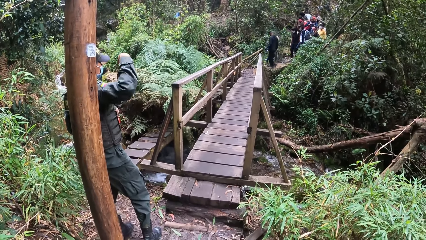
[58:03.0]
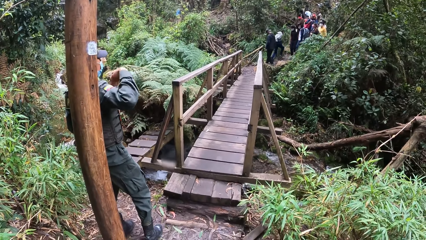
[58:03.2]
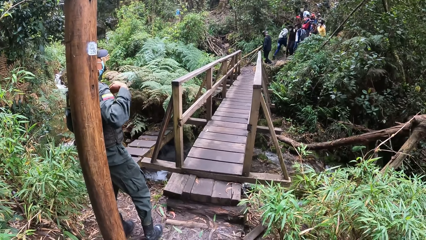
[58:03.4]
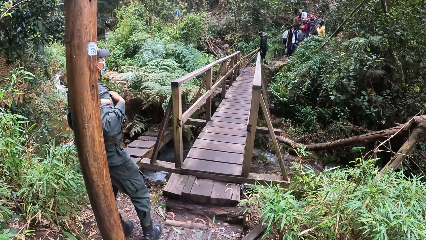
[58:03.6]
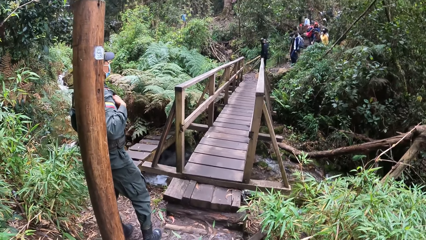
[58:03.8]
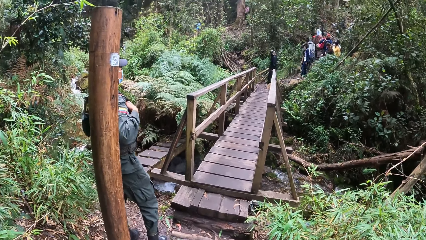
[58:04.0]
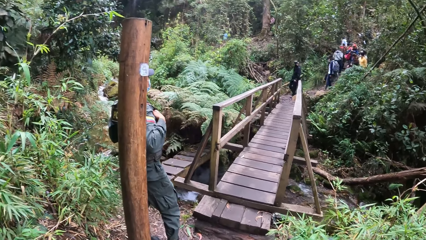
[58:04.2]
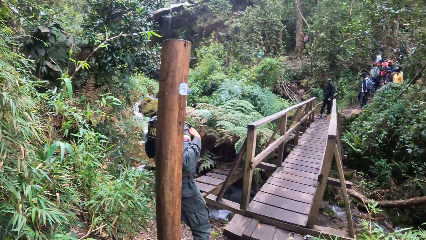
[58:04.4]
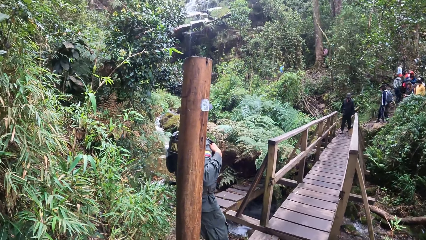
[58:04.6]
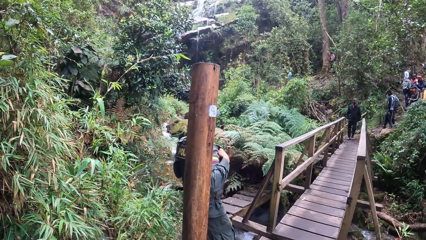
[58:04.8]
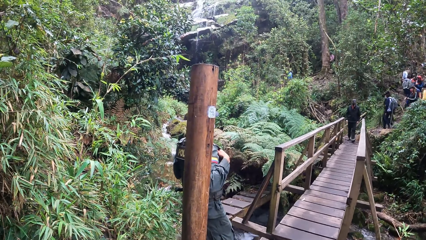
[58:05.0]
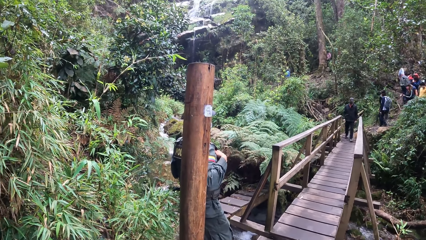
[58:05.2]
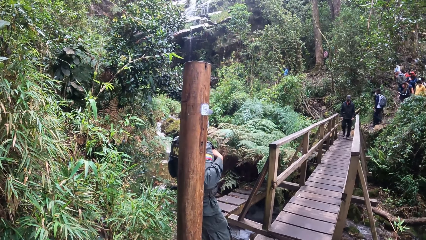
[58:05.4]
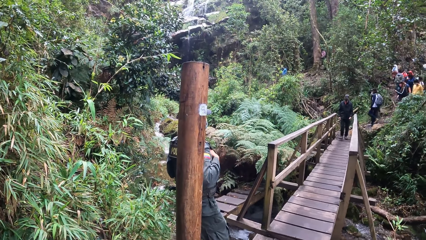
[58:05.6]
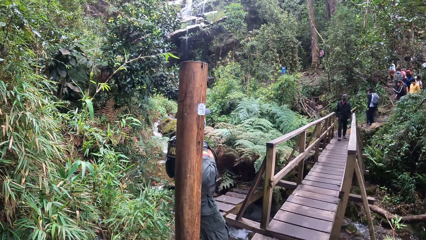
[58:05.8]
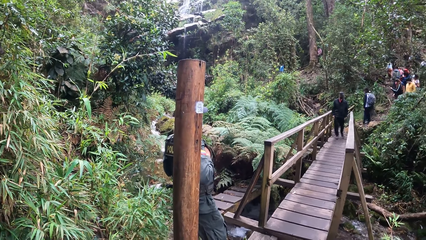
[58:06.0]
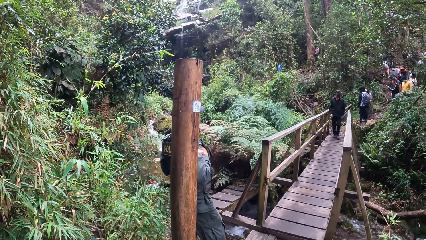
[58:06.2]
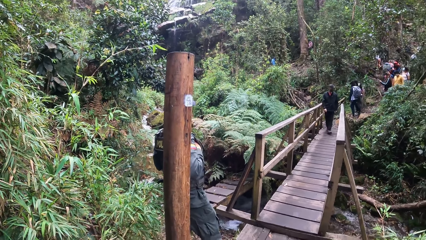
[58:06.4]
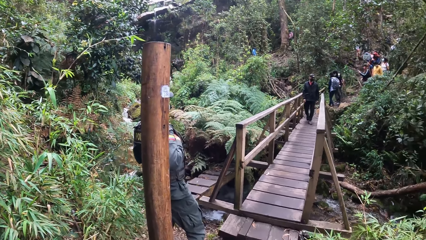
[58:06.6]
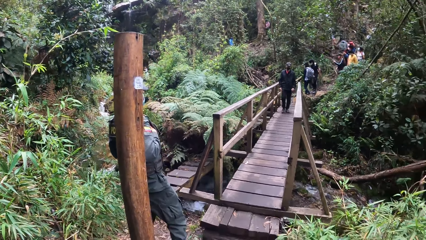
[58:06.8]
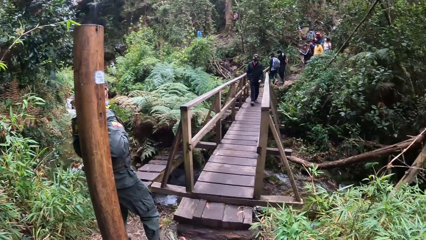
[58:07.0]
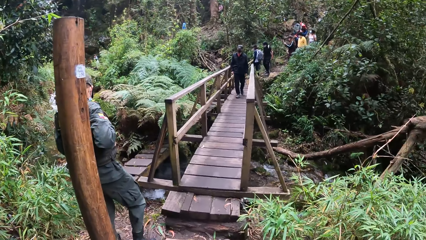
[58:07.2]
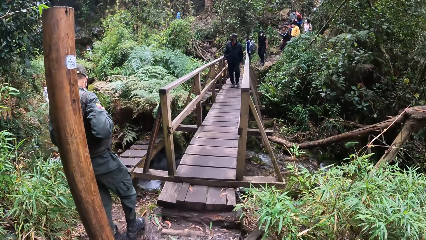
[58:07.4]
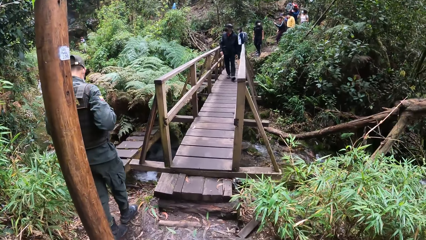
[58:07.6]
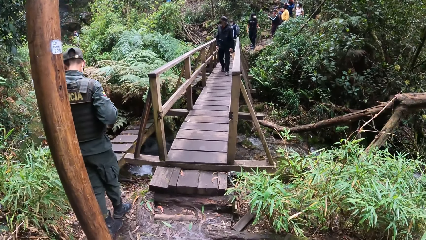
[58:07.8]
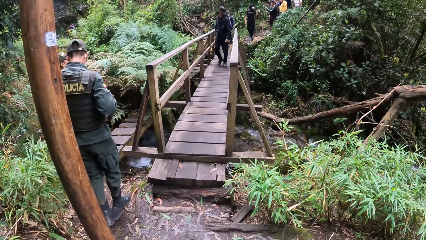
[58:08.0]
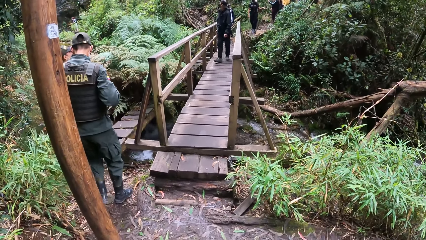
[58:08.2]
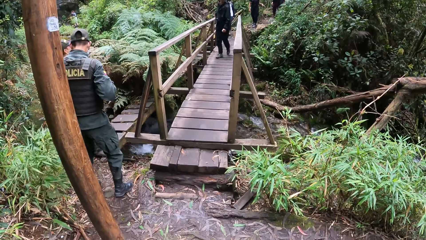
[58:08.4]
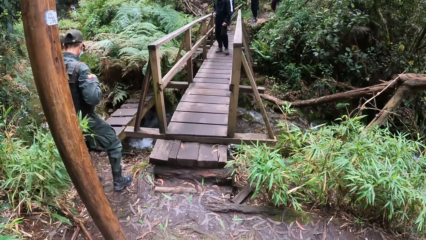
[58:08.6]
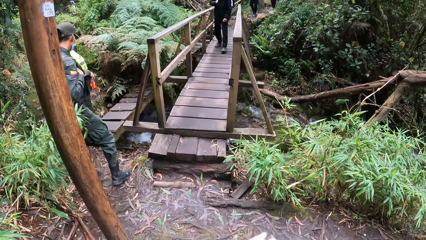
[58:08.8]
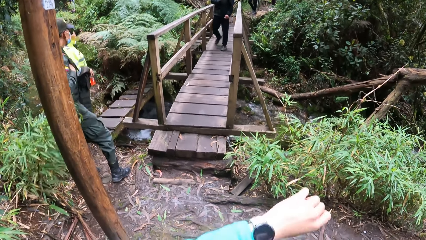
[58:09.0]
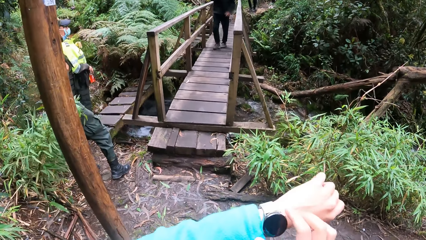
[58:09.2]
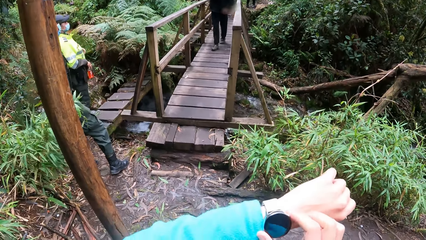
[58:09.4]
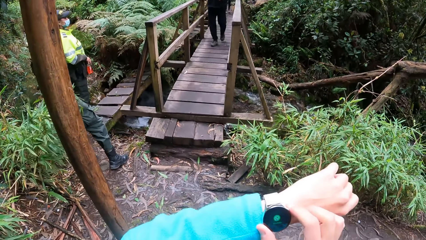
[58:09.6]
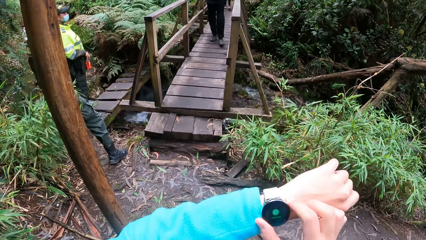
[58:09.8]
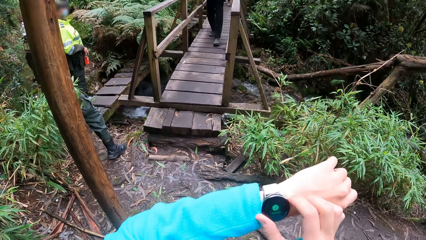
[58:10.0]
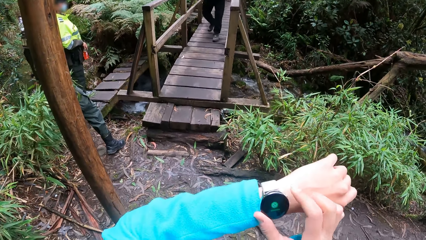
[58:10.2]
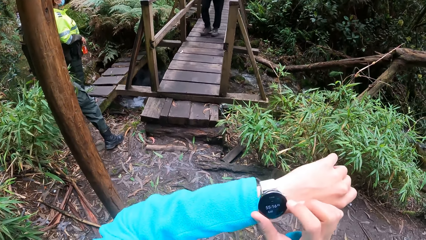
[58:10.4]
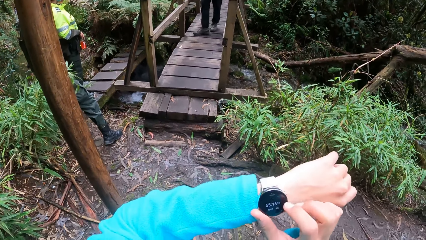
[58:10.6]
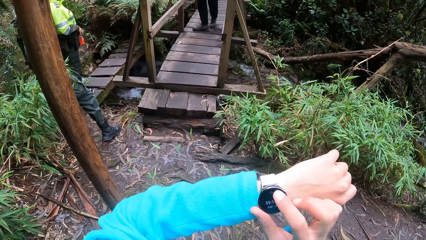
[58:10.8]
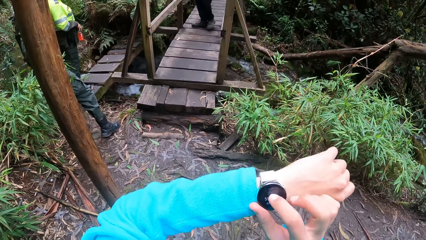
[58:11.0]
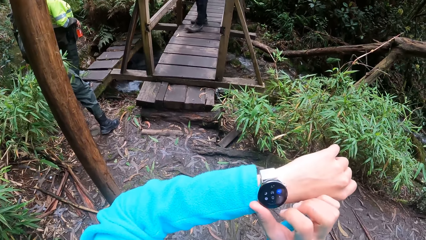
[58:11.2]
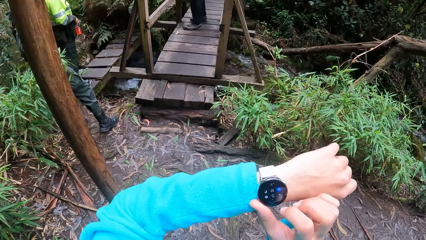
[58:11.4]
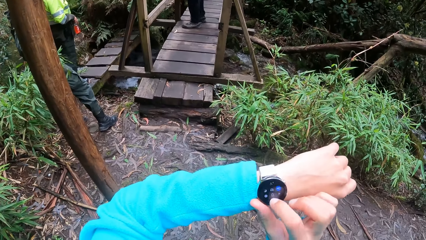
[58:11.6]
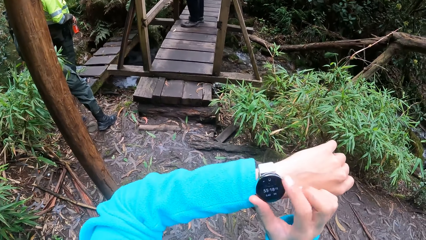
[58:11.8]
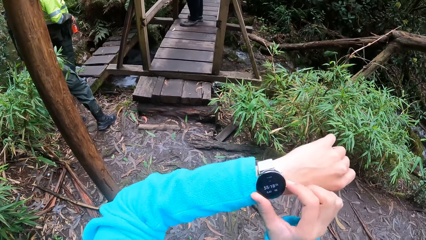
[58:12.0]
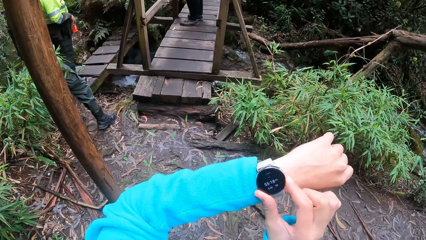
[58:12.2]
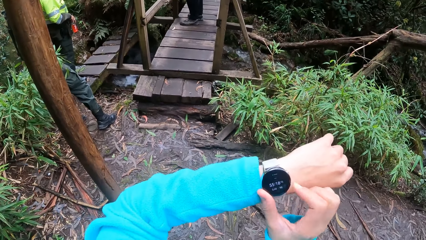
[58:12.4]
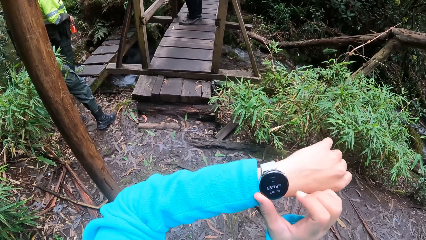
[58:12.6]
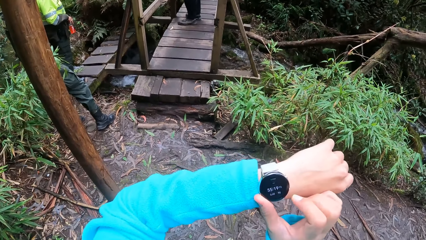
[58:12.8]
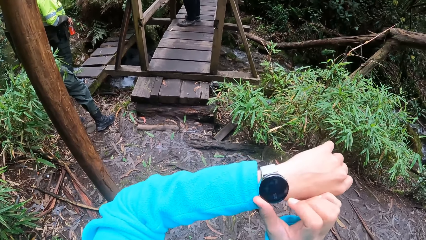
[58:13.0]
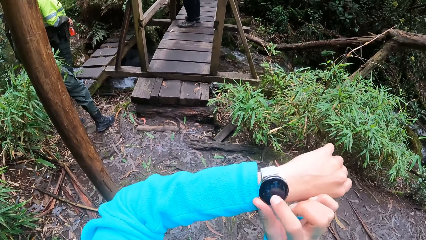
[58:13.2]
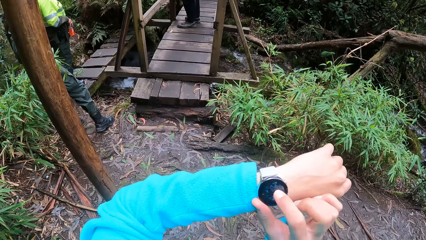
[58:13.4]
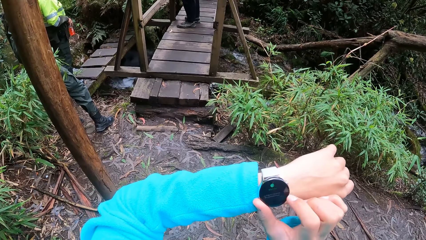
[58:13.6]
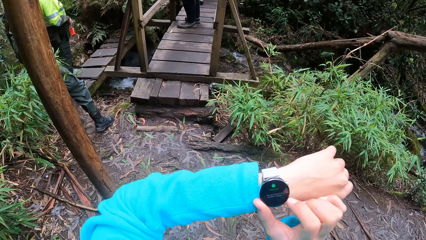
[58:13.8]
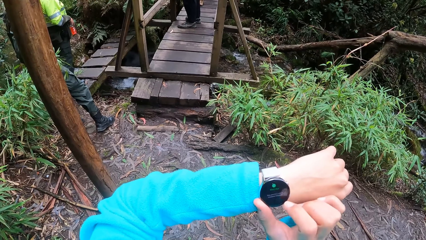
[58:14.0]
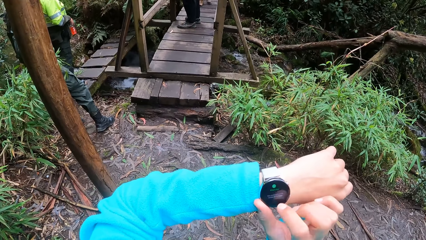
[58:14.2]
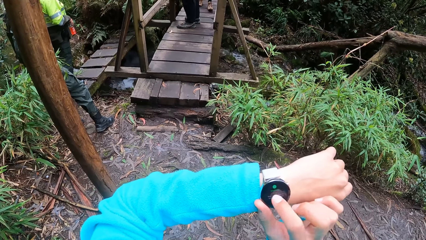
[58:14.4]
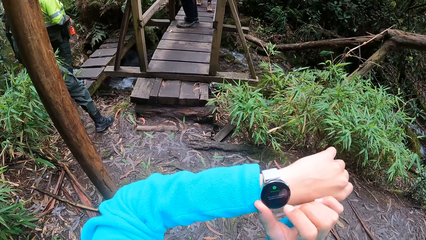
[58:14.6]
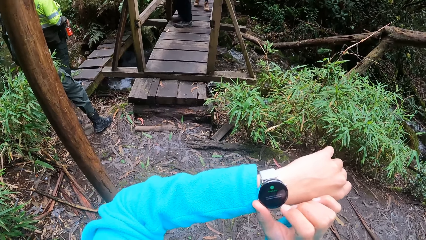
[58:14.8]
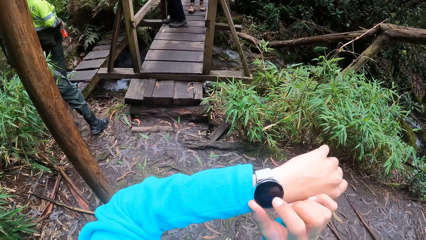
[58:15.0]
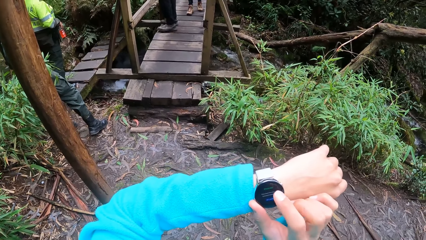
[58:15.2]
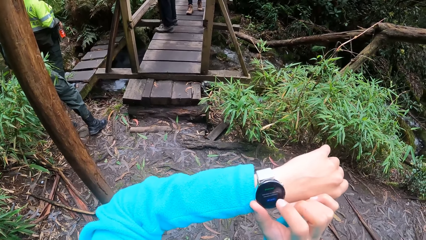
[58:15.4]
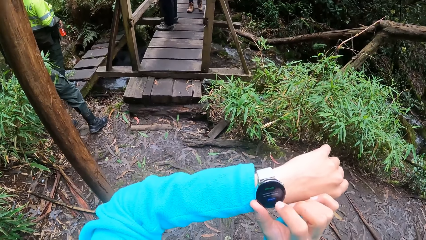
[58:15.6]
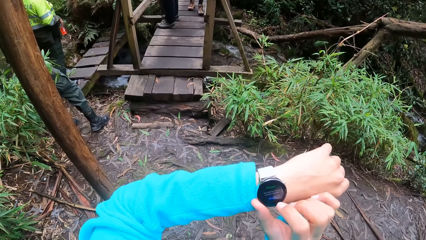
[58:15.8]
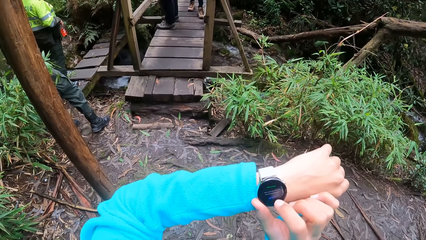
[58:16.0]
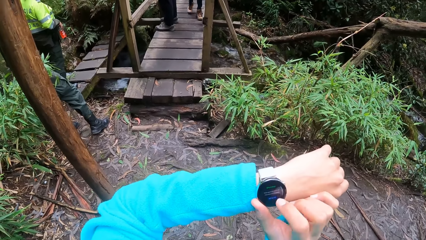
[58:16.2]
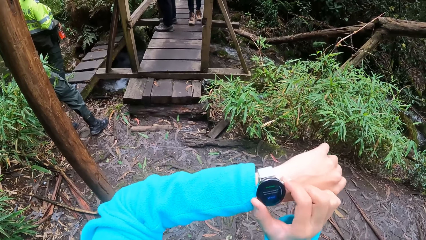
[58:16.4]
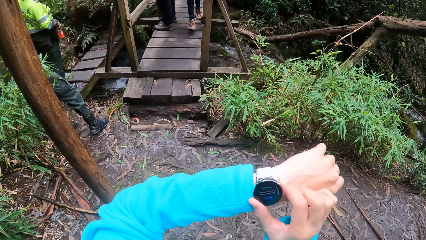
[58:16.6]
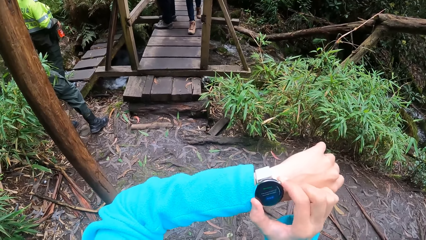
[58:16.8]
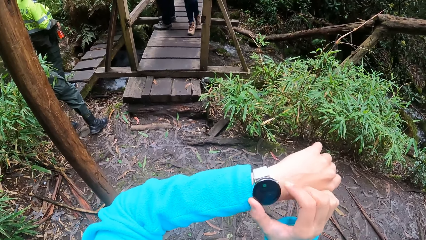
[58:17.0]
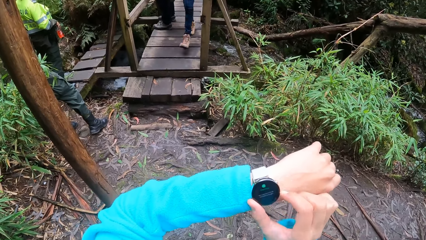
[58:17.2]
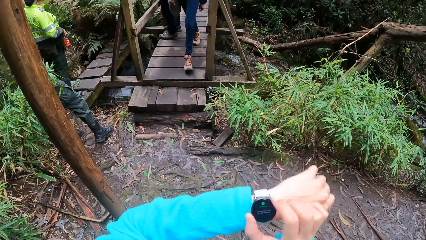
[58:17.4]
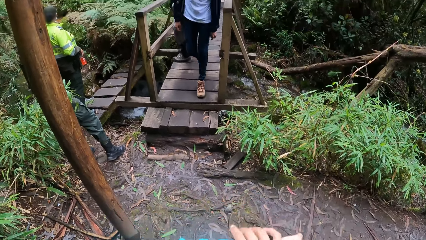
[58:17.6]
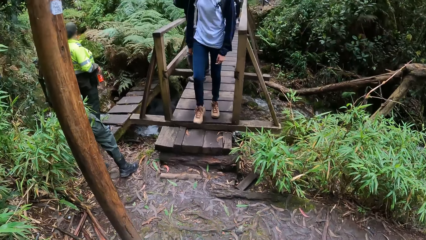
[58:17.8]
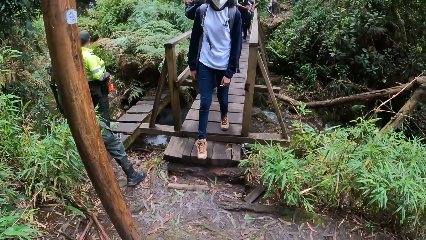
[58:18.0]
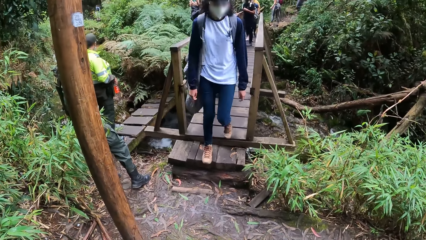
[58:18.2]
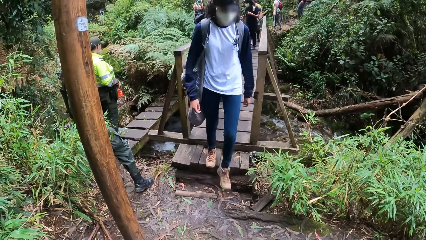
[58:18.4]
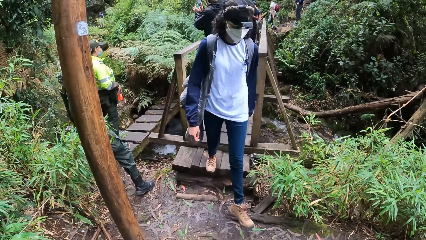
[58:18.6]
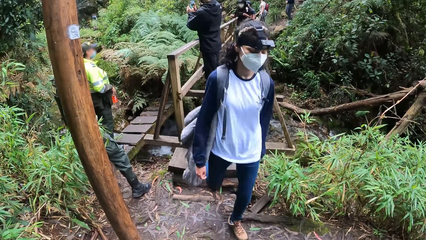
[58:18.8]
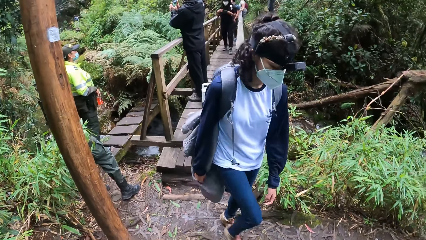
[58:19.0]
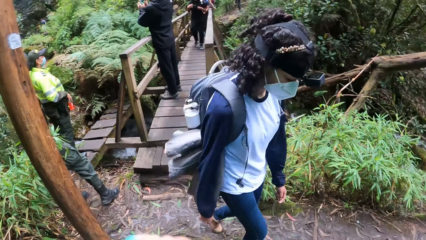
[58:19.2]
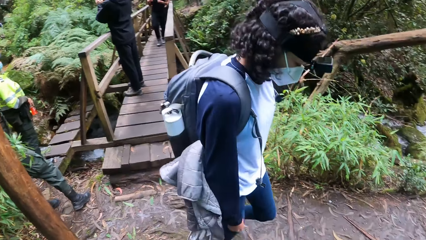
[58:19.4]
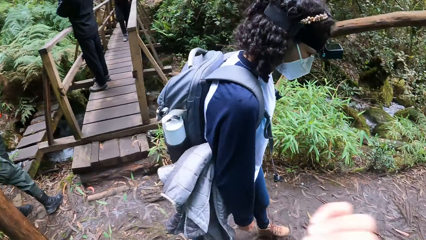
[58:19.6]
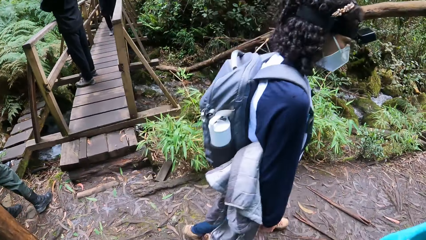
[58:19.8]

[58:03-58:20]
A man walks on the mountain walkway. The man adjusts a facemask on his face with his right hand. The camera wearer operates a smartwatch on her left hand with her right hand. She looks around the compound. A woman walks on the mountain walkway.
